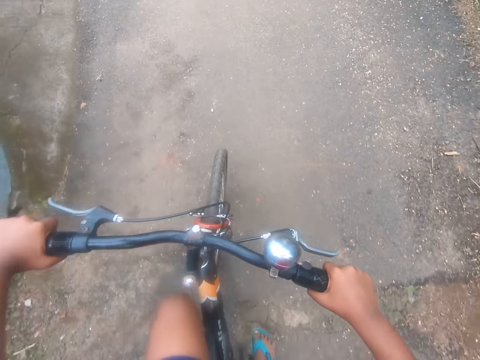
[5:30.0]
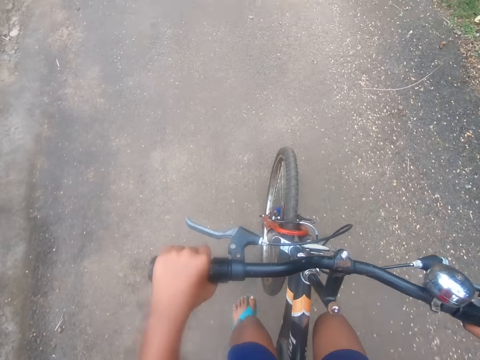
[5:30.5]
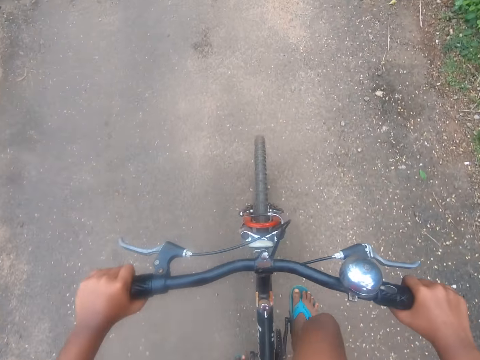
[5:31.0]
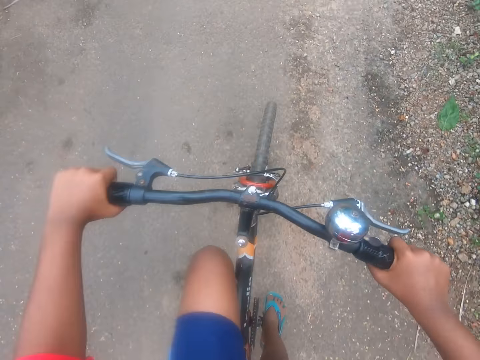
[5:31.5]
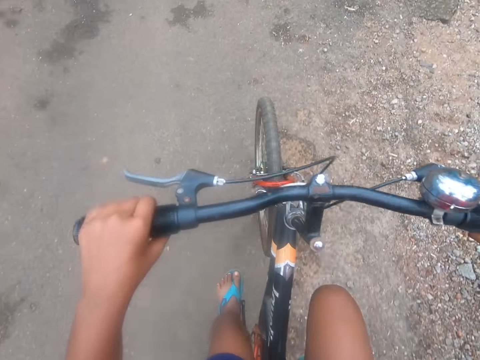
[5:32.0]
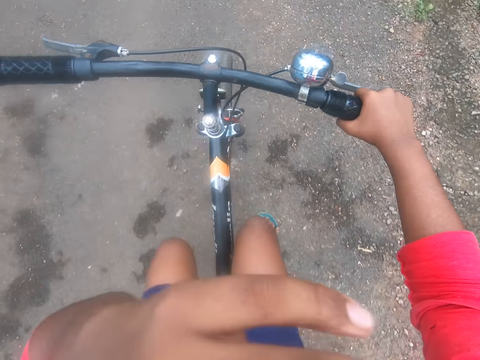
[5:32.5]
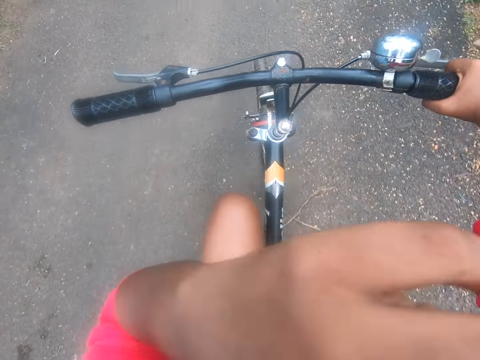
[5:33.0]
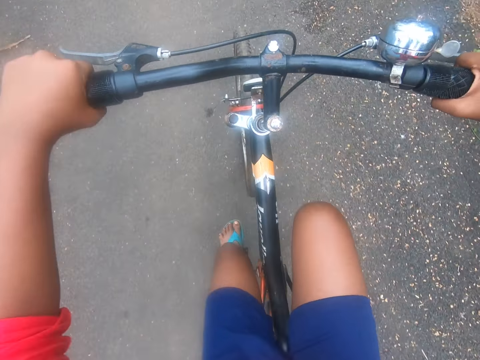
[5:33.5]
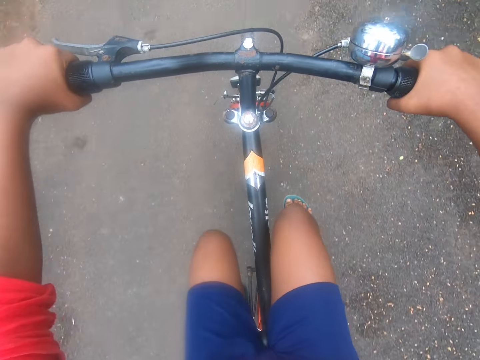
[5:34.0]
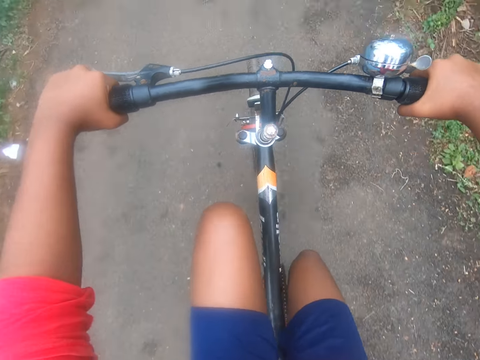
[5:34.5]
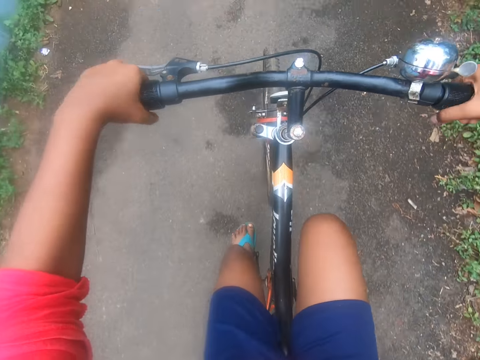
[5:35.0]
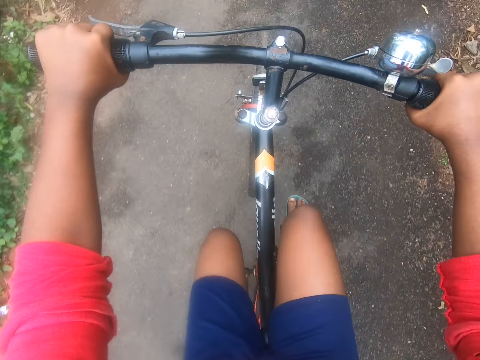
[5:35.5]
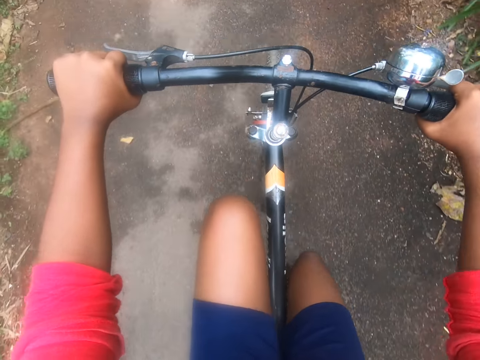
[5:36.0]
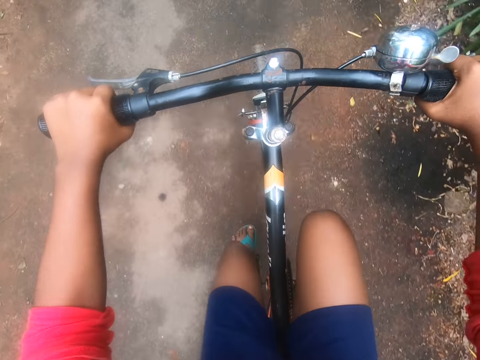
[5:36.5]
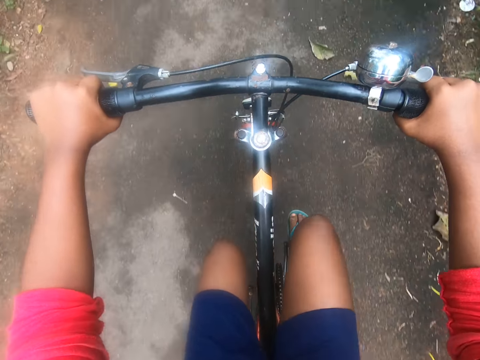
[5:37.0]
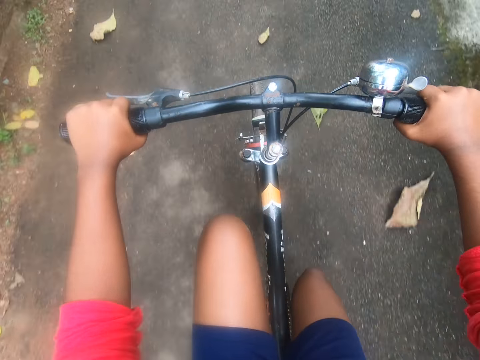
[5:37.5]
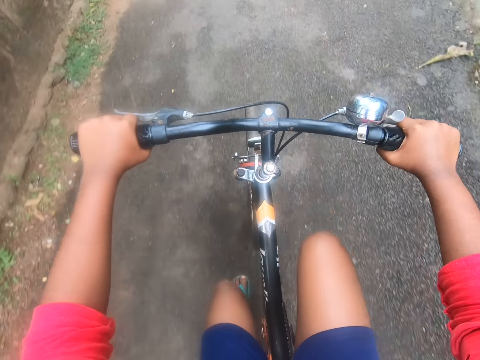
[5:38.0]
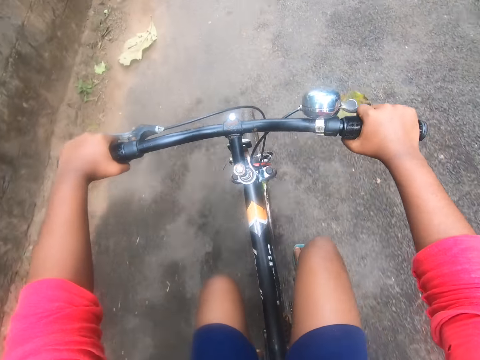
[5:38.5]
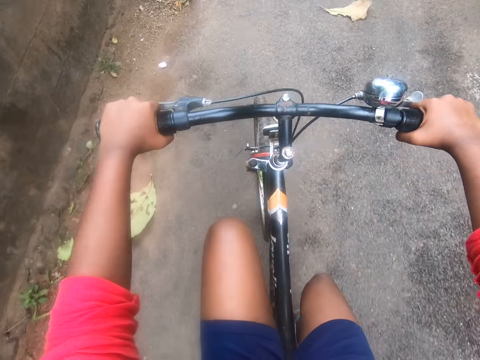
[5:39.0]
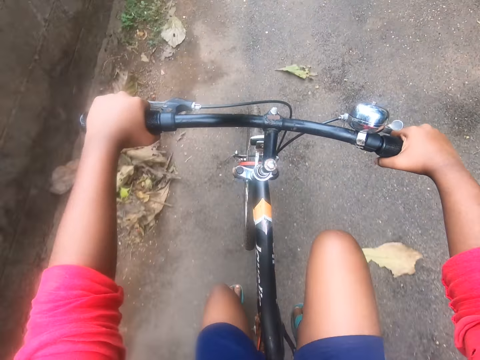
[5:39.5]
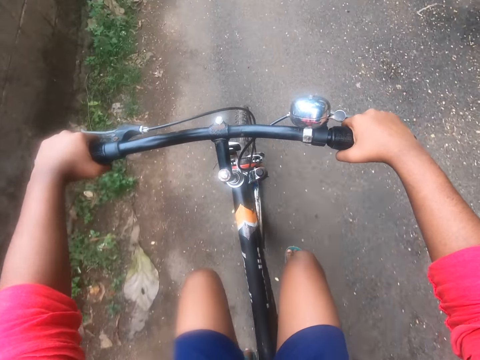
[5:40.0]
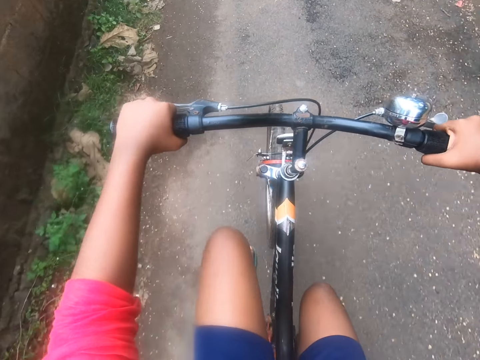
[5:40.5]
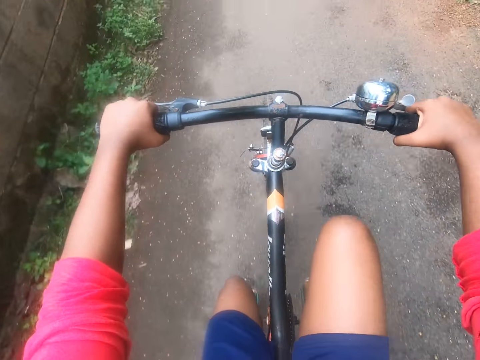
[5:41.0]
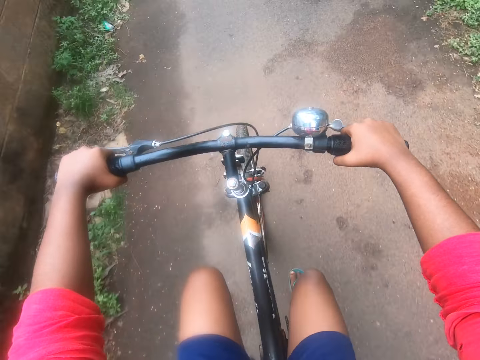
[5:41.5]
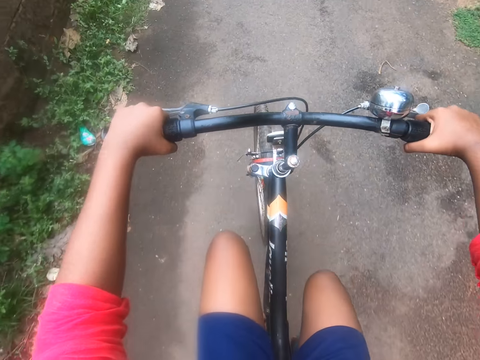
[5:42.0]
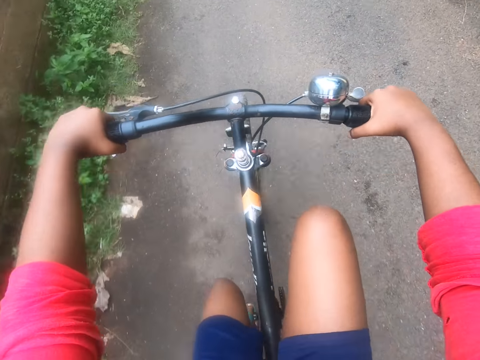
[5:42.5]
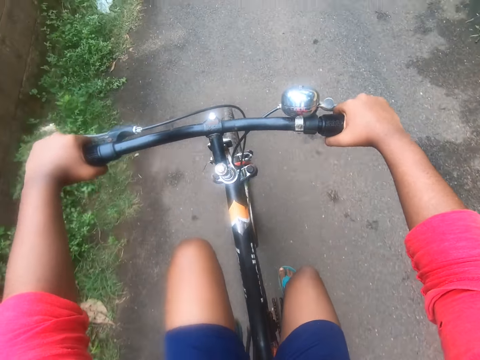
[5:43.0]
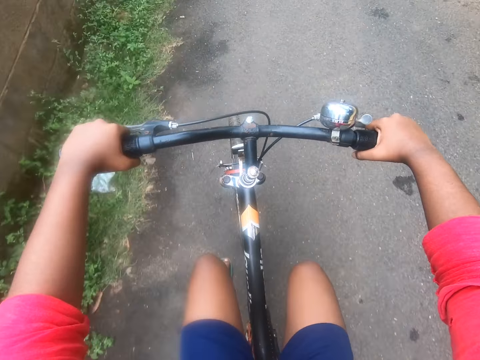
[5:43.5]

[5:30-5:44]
The camera wearer moves up a hand. He touches his face with his left hand. He holds a handlebar with a hand and rides a bicycle on the road.

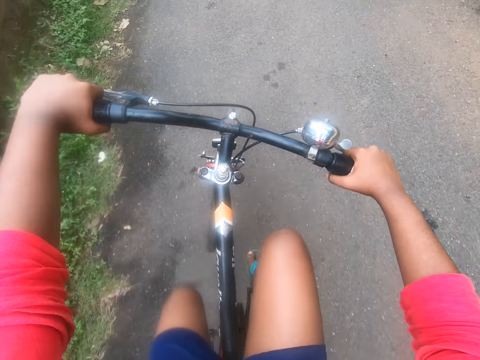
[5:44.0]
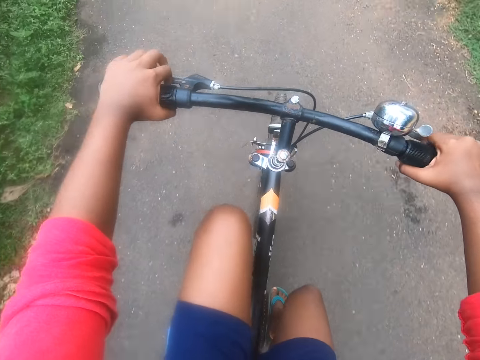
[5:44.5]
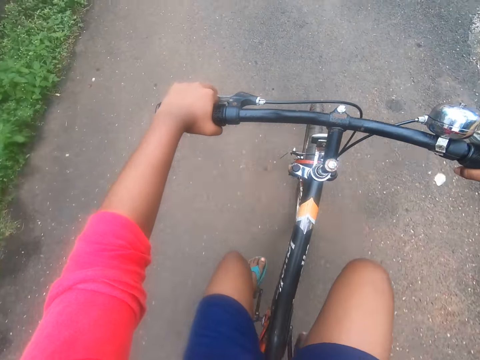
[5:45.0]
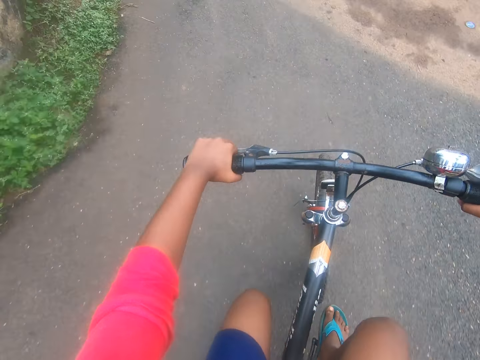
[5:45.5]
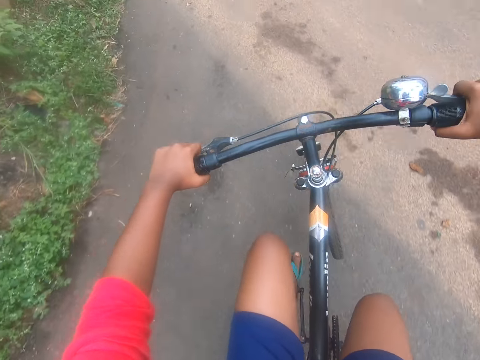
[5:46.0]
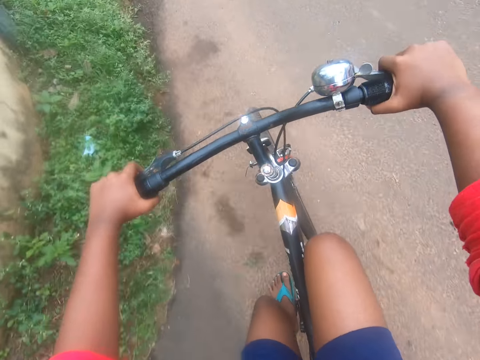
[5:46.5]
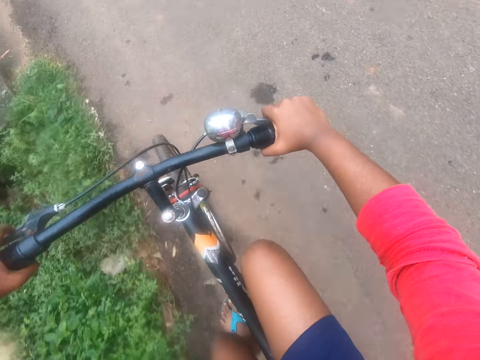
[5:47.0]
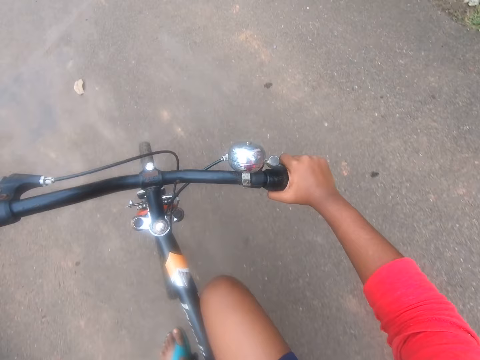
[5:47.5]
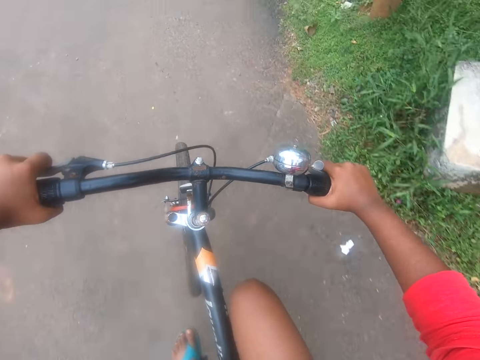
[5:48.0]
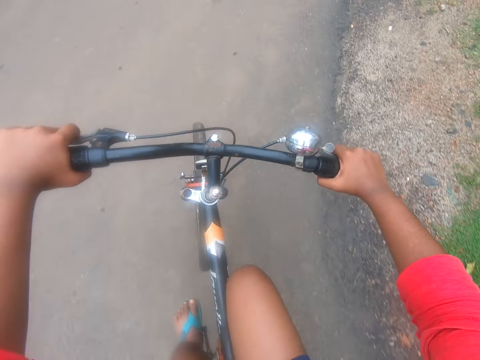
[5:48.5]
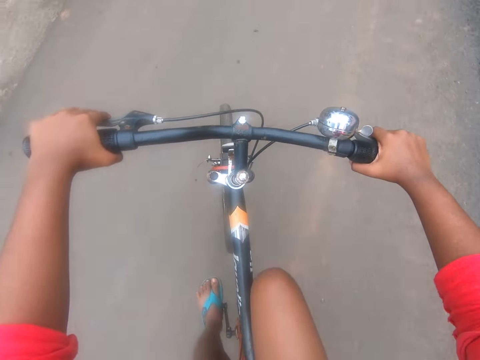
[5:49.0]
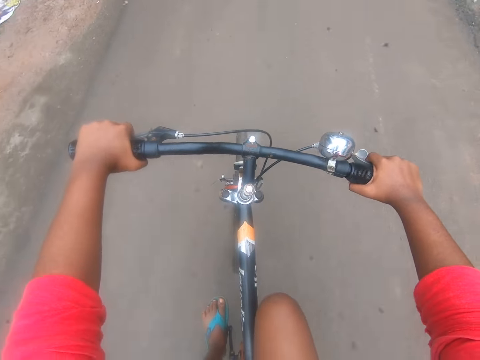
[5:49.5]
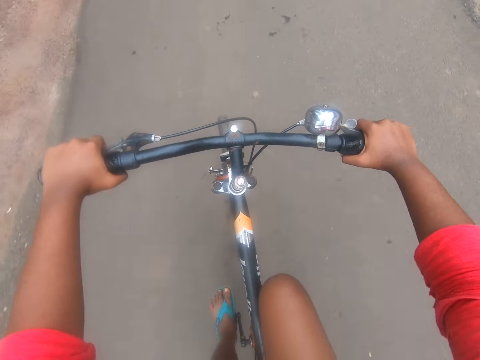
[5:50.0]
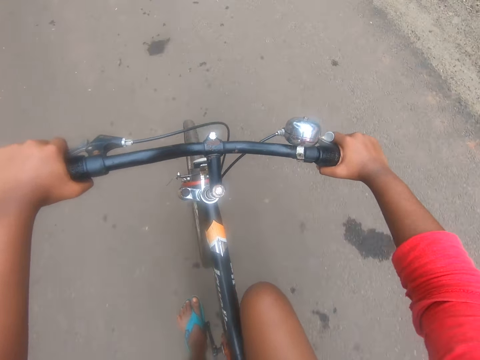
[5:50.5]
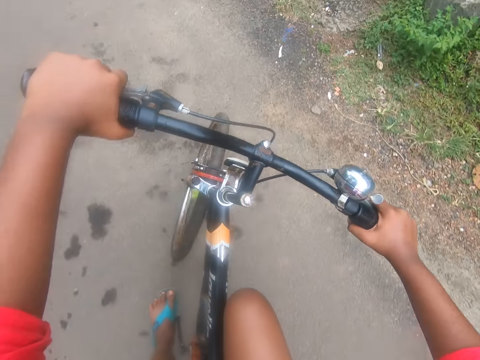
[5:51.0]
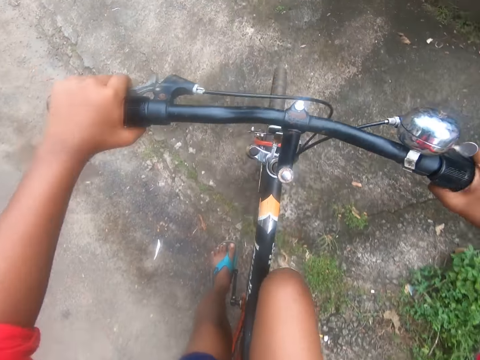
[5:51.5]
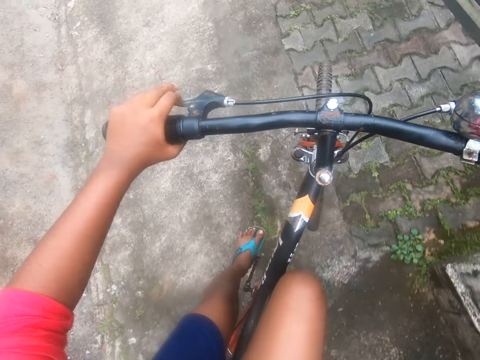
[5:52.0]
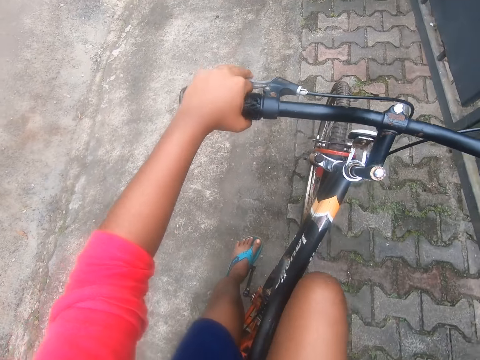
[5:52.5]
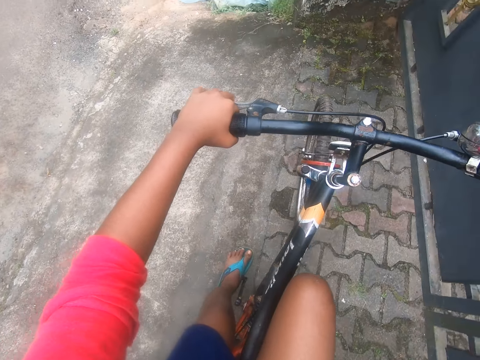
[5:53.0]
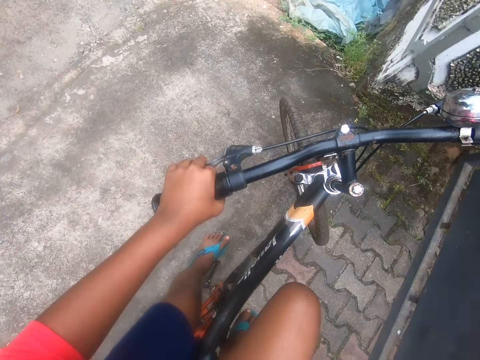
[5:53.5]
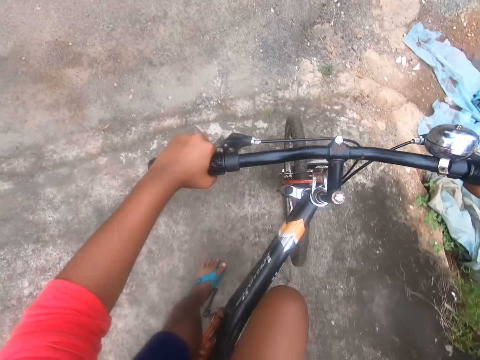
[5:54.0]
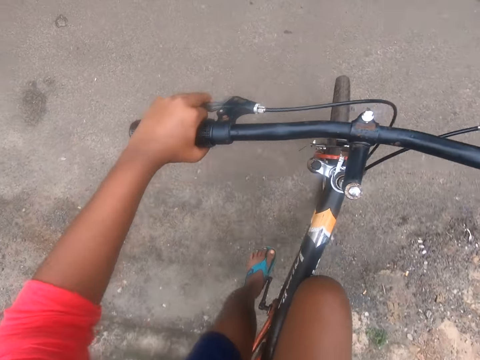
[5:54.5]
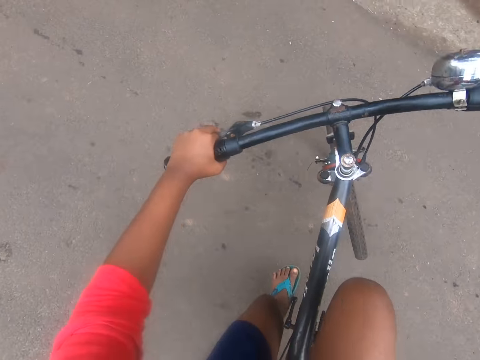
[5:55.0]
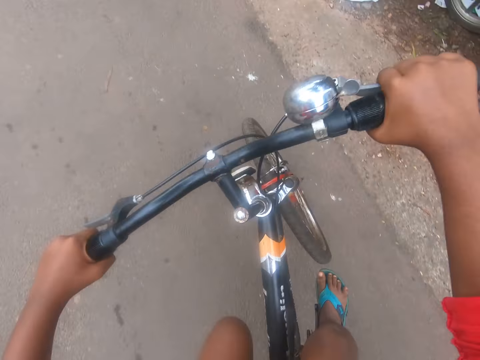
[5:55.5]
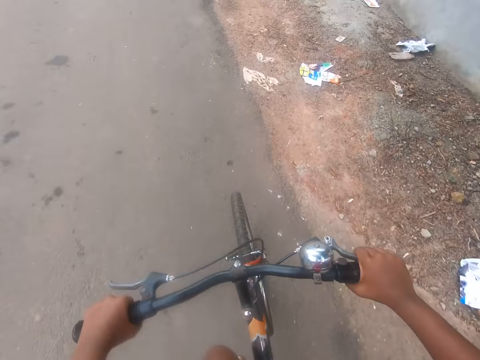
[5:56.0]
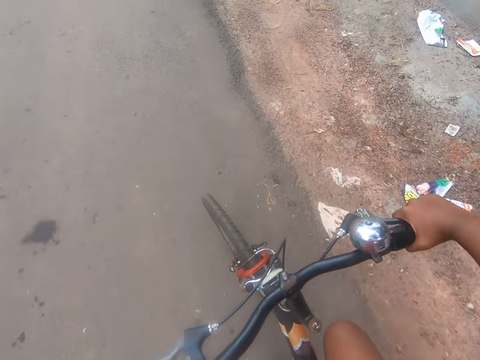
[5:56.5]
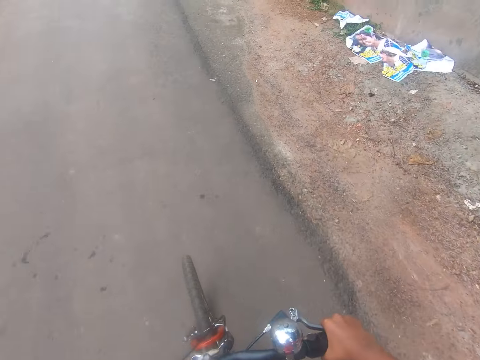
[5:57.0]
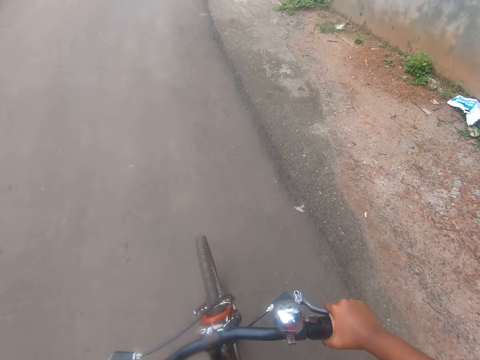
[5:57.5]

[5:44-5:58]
The camera wearer turns left on the street. They climb a pavement by the street with the bicycle. They go back to the road. They turn back on the street.
